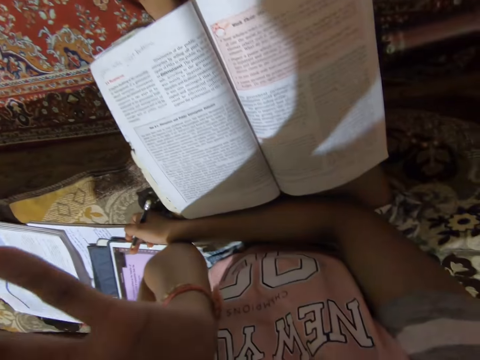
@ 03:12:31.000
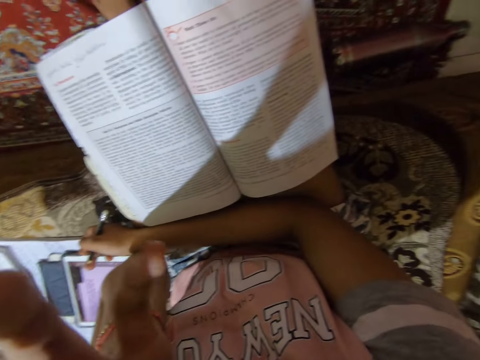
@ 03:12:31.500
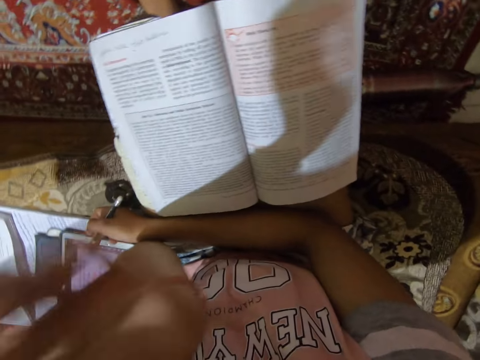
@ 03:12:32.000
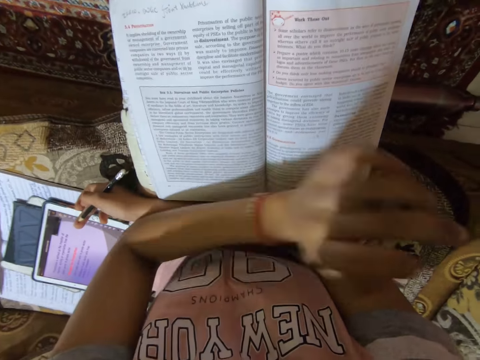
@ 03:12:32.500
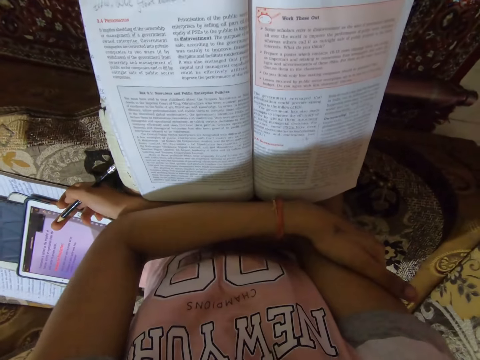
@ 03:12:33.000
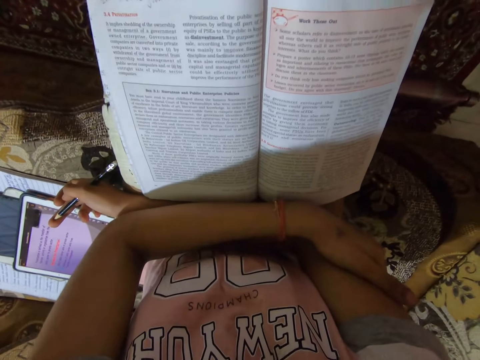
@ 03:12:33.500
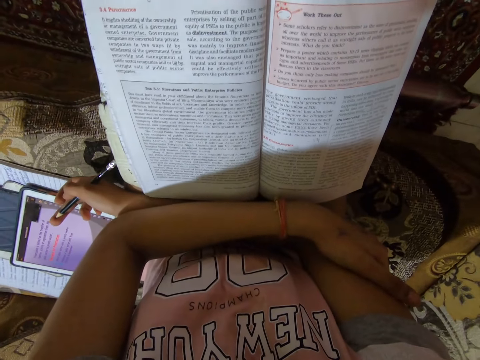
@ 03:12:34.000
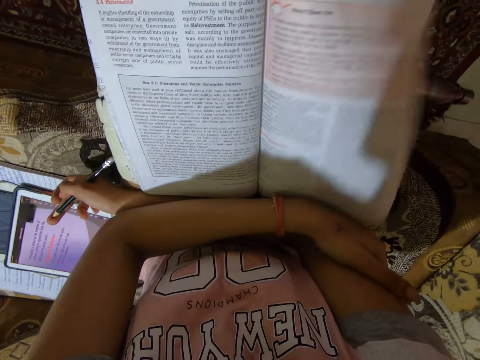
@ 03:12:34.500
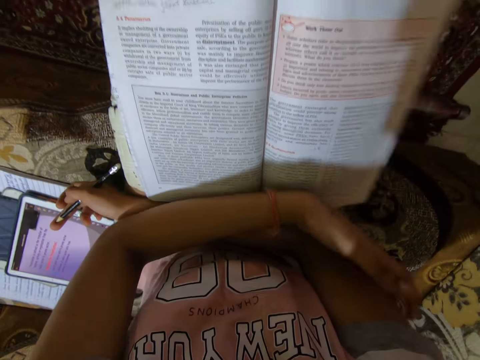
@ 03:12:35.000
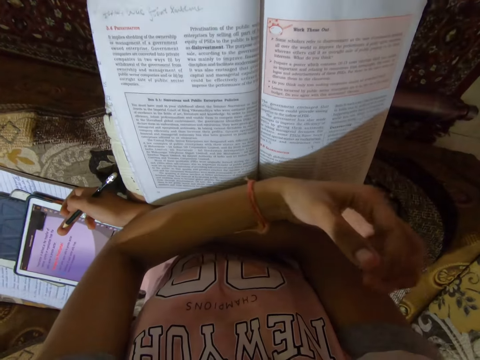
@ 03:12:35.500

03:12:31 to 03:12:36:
The camera wearer touches their face.

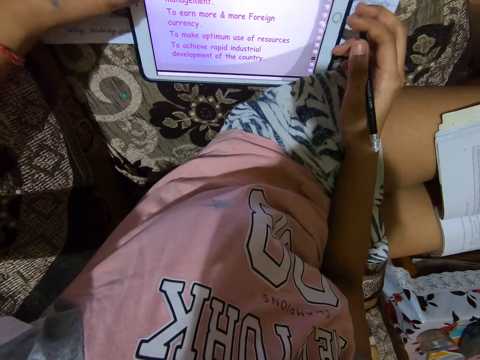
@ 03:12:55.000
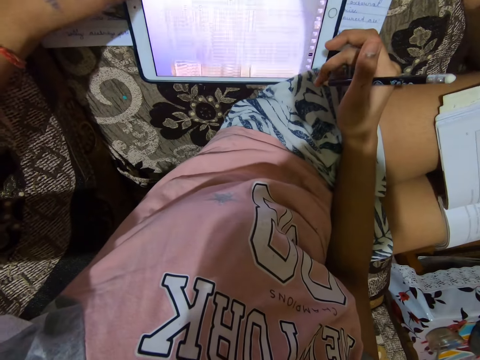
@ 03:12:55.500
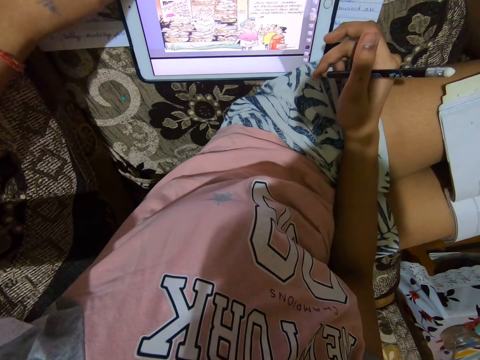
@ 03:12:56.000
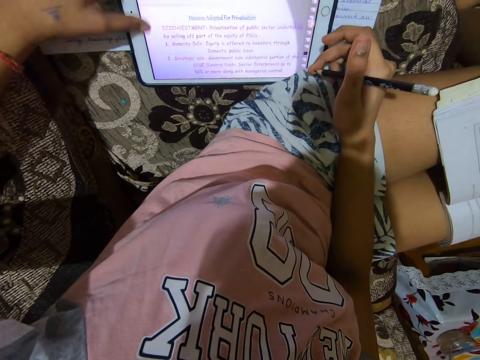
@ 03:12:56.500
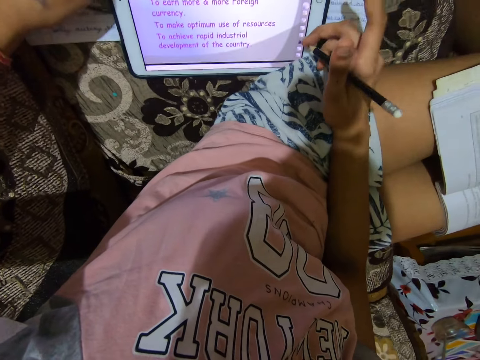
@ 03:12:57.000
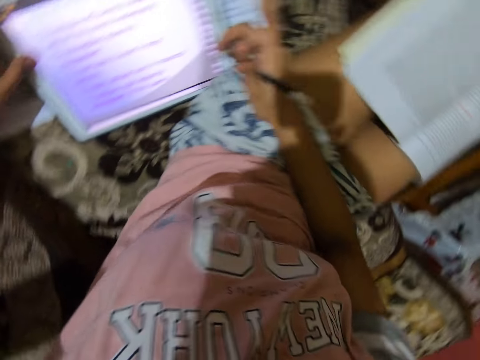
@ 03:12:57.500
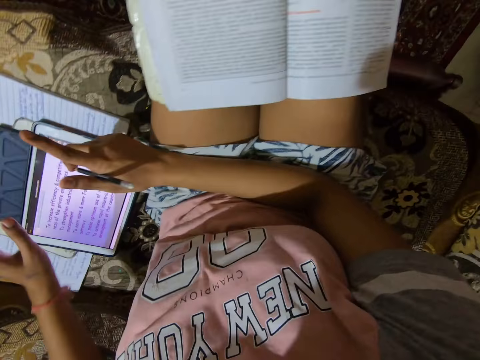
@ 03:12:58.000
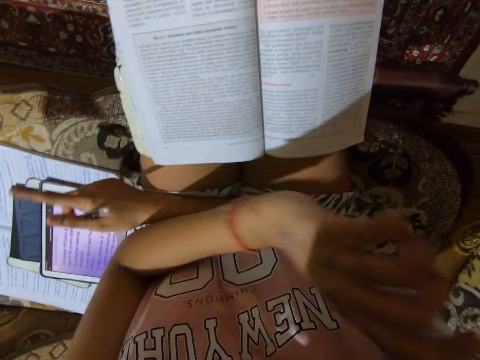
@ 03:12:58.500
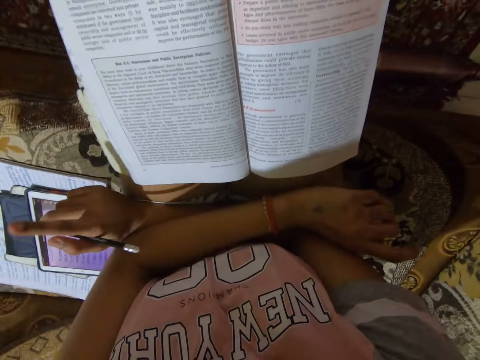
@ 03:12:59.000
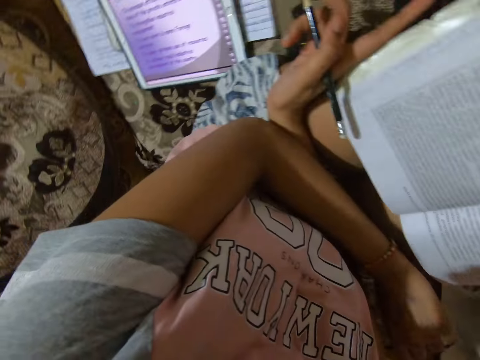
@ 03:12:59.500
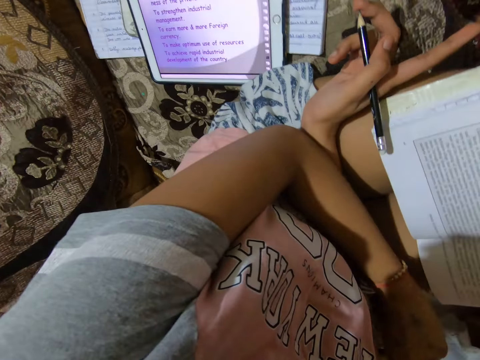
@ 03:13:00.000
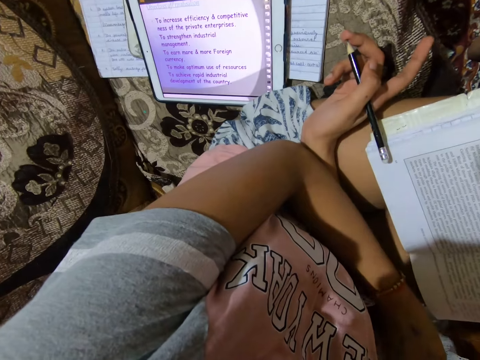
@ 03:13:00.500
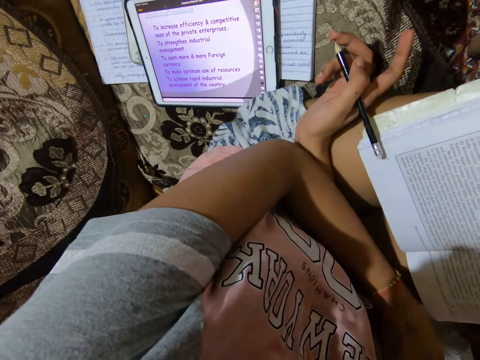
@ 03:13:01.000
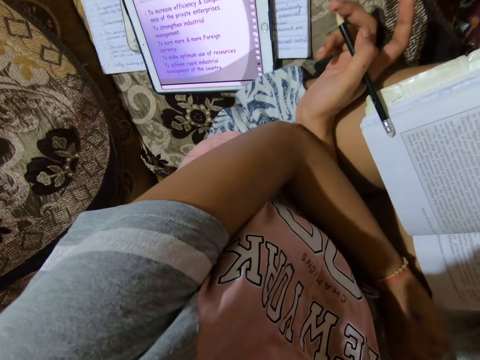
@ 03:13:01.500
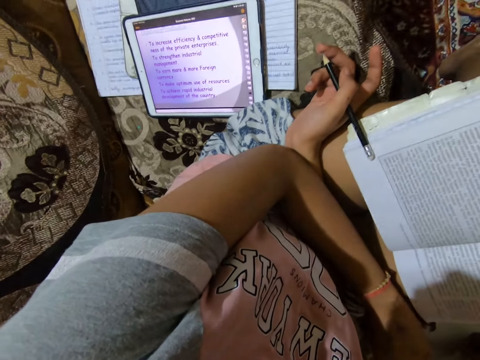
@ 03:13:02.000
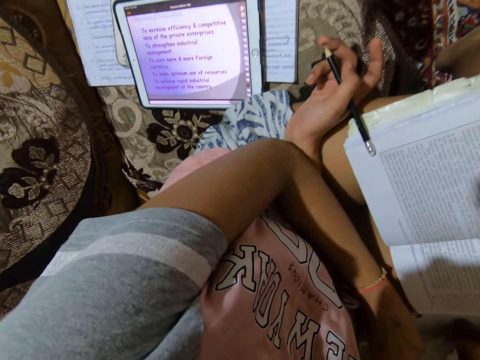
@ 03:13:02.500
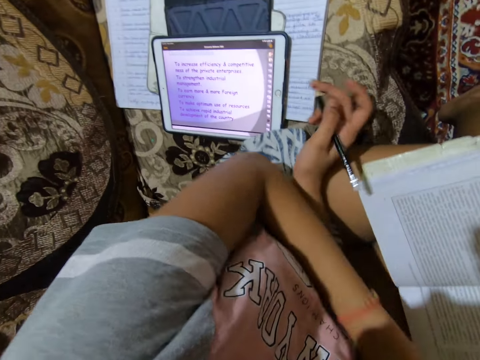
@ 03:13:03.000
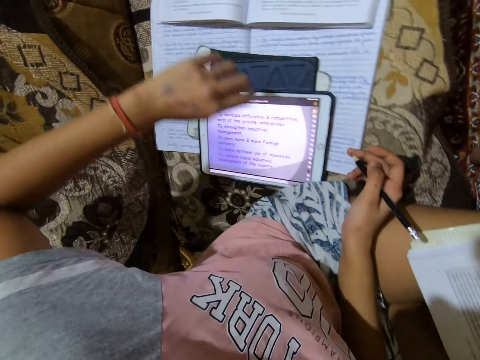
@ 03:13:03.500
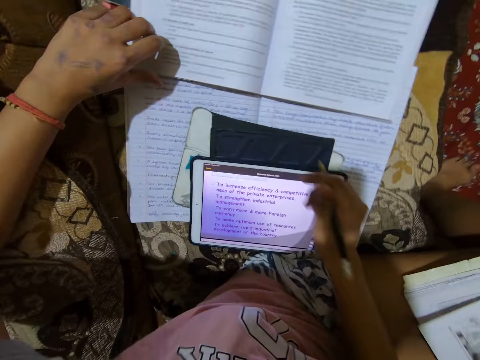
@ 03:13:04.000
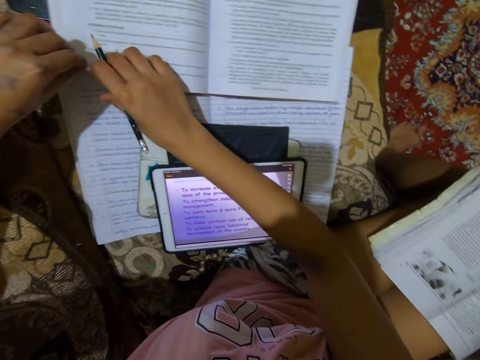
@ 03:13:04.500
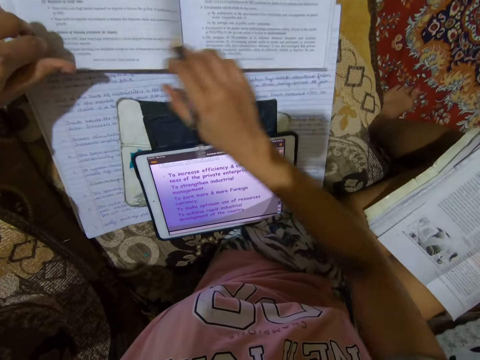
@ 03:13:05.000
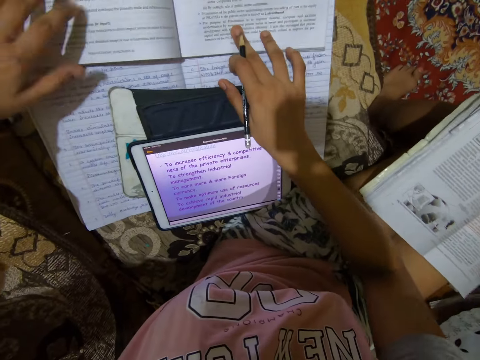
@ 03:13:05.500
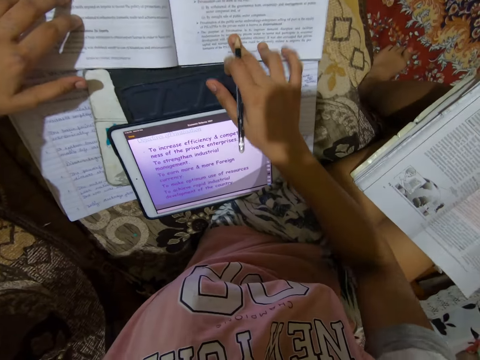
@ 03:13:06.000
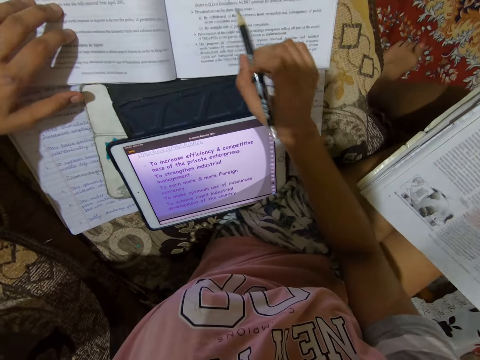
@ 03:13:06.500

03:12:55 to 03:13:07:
The camera wearer scrolls on the screen of the tablet. They hold the pencil.

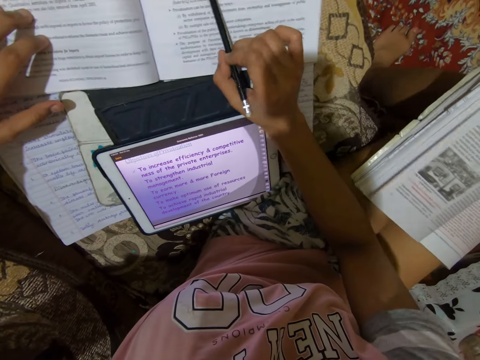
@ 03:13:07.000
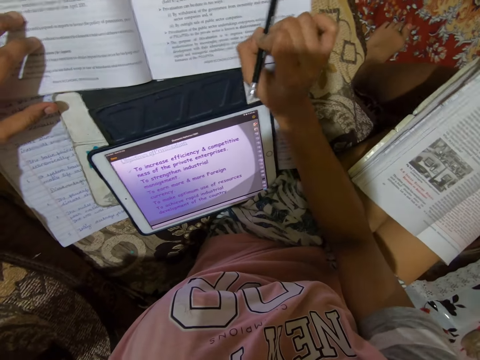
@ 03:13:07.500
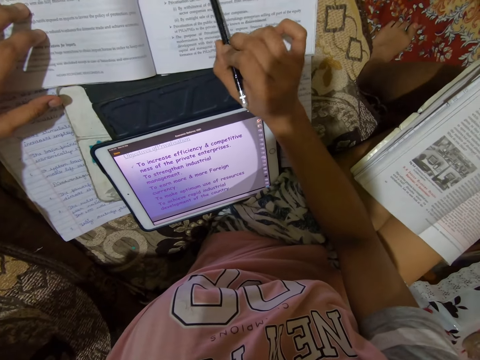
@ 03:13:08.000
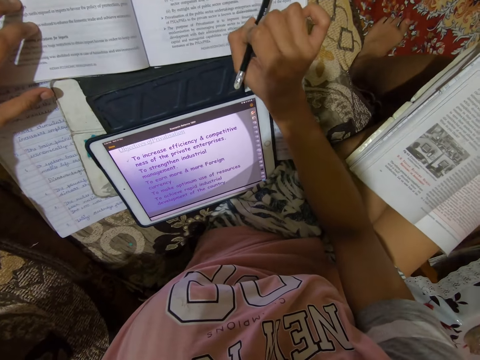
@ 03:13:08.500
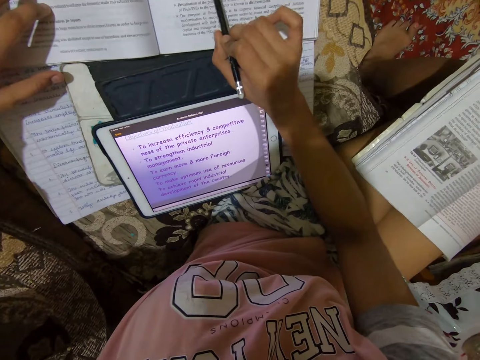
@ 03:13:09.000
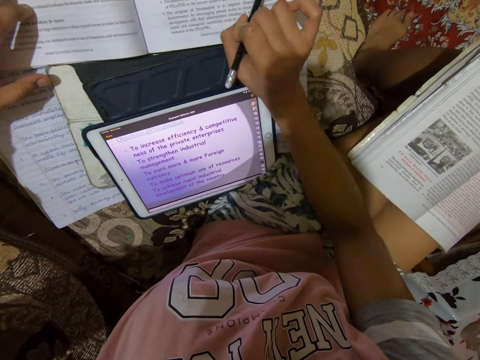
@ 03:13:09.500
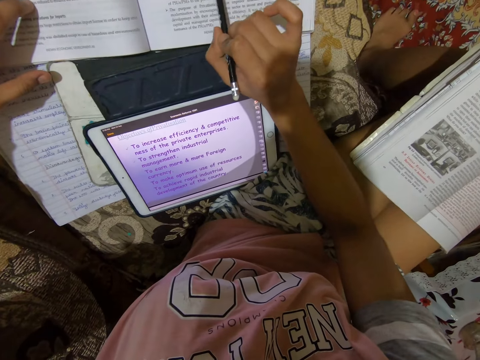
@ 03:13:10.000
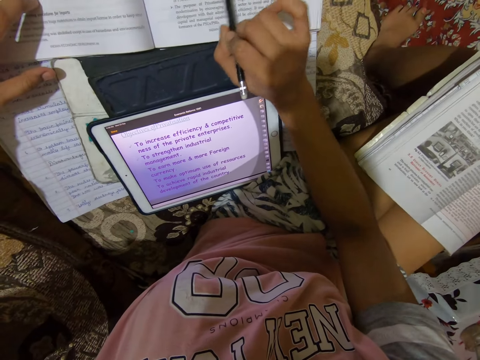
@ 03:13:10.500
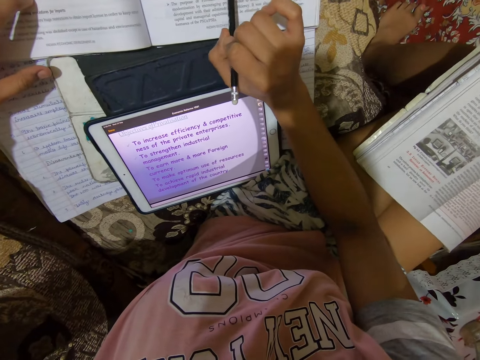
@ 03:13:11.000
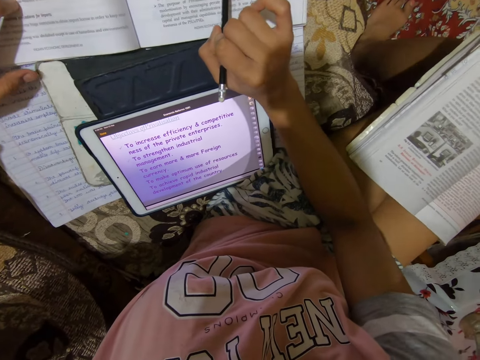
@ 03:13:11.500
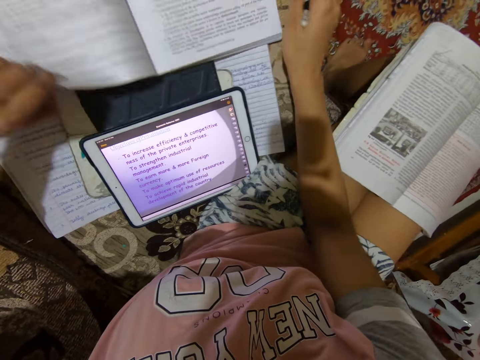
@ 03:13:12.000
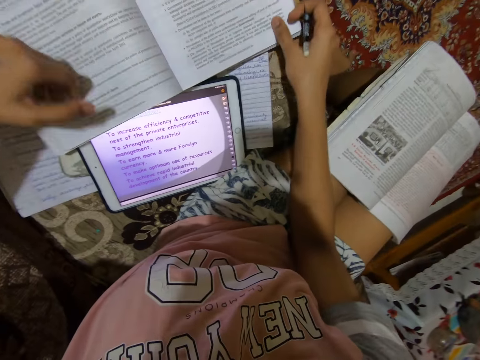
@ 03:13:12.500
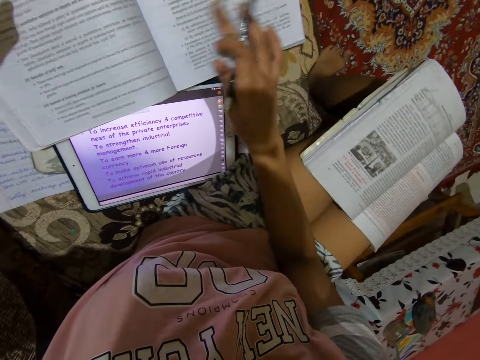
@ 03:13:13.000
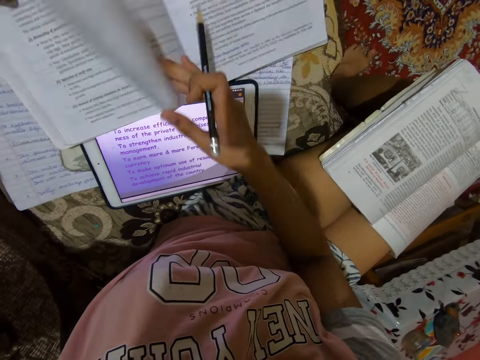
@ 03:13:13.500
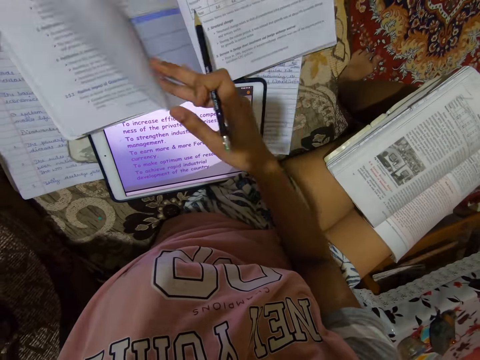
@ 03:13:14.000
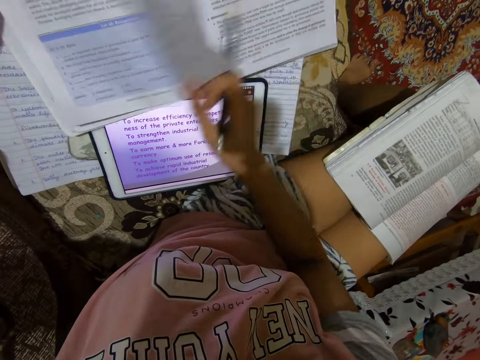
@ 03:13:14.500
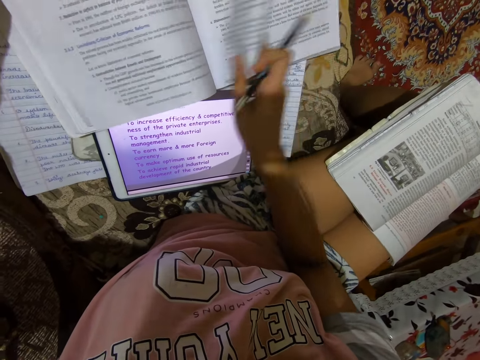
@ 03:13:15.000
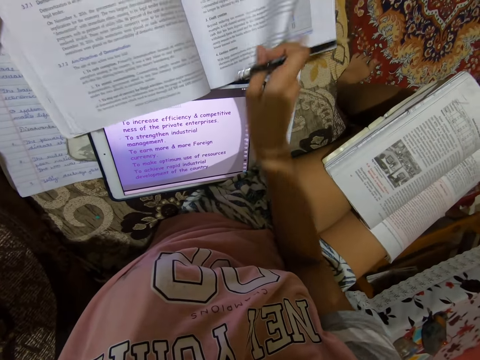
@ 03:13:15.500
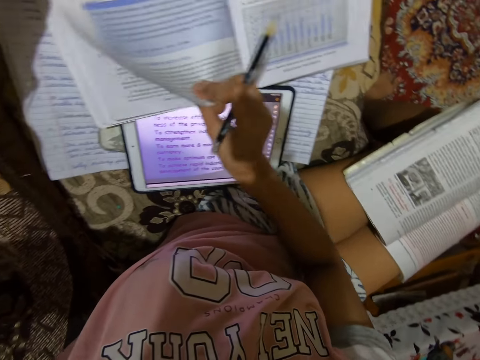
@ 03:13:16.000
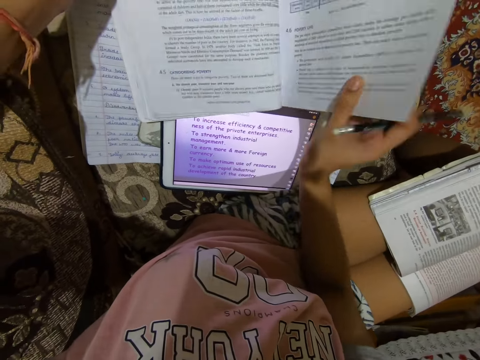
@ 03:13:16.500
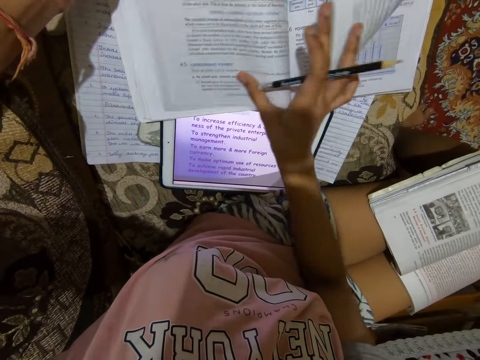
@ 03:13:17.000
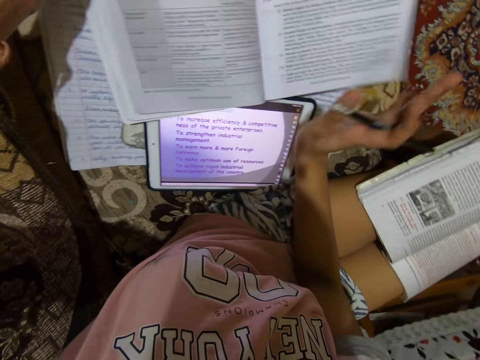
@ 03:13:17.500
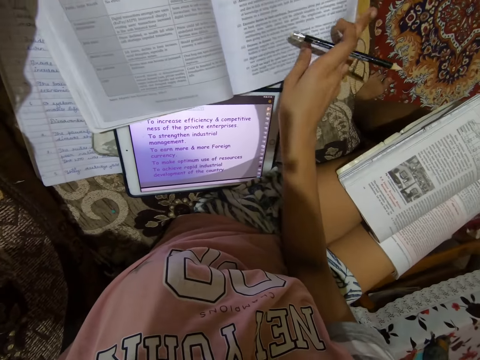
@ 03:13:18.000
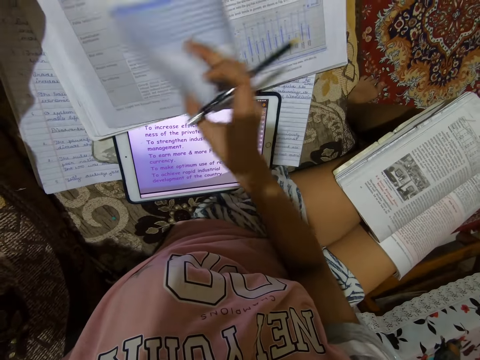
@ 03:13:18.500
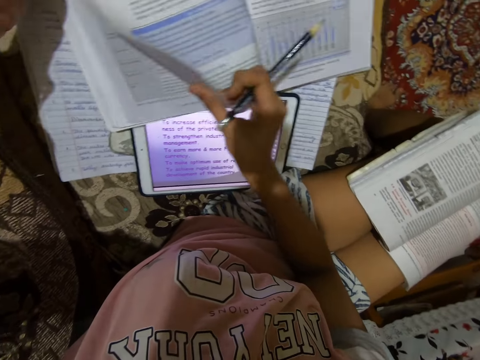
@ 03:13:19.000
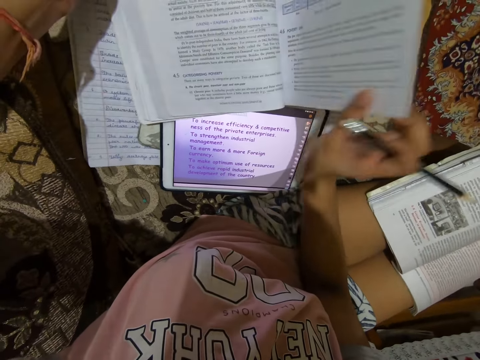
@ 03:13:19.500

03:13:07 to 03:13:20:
The camera wearer holds the textbook. They turn pages in the textbook on the couch. They hold a pencil.
